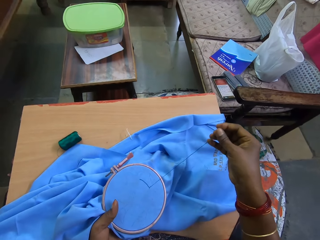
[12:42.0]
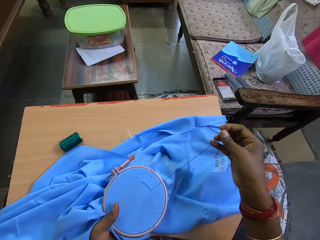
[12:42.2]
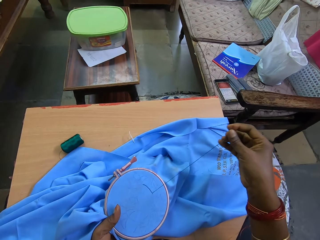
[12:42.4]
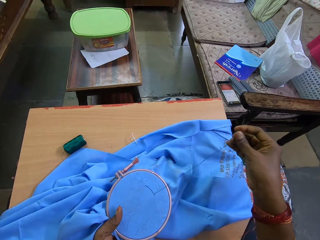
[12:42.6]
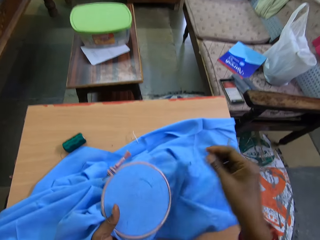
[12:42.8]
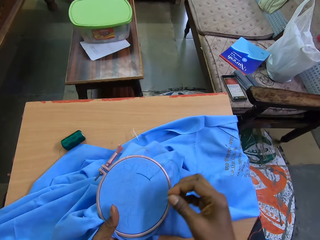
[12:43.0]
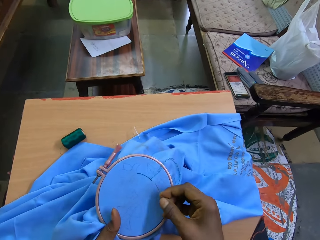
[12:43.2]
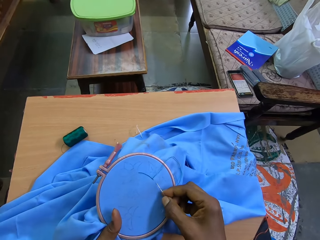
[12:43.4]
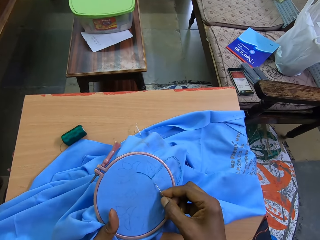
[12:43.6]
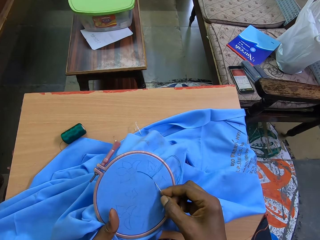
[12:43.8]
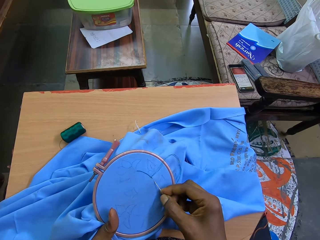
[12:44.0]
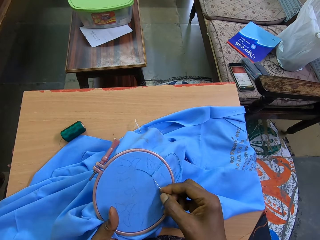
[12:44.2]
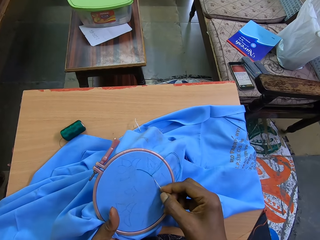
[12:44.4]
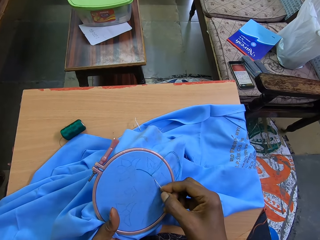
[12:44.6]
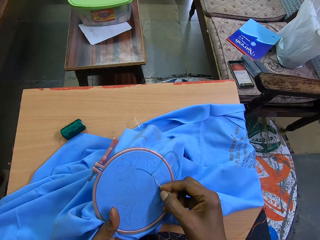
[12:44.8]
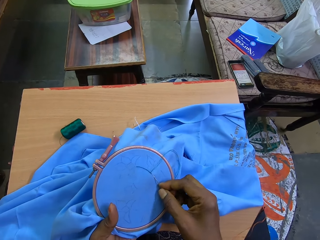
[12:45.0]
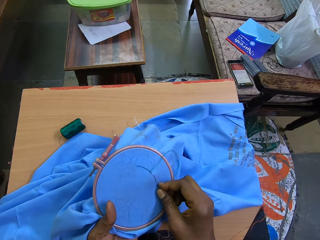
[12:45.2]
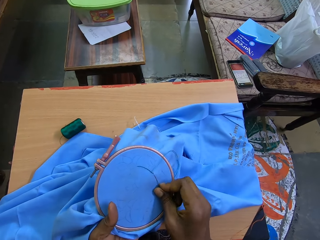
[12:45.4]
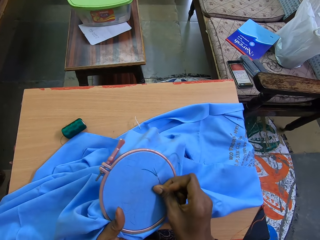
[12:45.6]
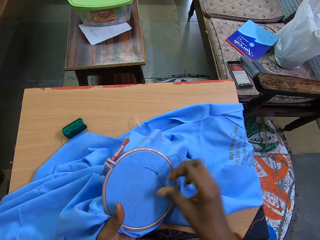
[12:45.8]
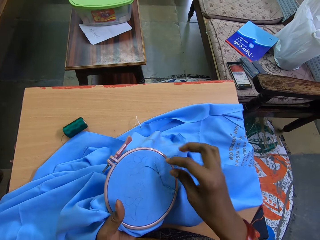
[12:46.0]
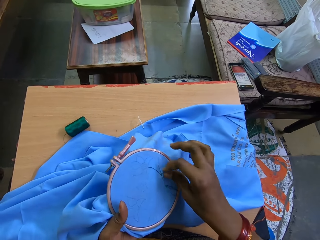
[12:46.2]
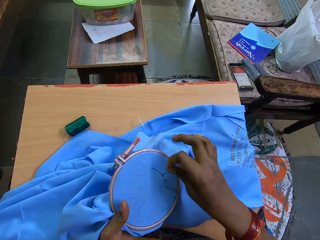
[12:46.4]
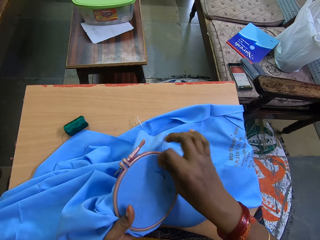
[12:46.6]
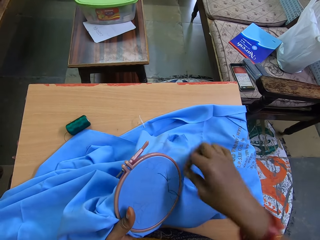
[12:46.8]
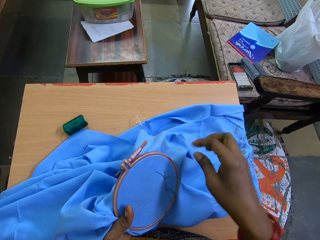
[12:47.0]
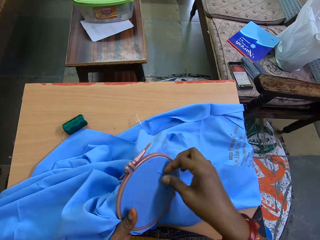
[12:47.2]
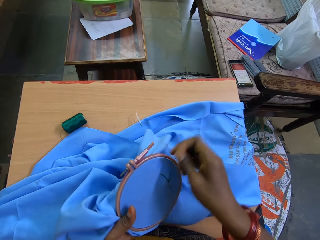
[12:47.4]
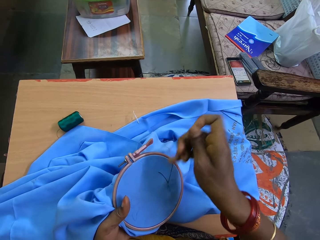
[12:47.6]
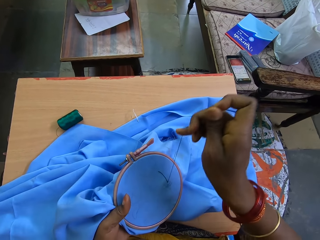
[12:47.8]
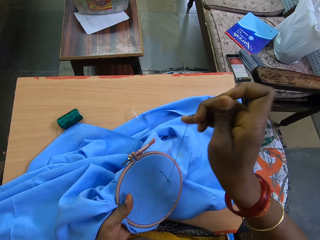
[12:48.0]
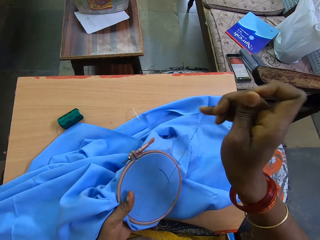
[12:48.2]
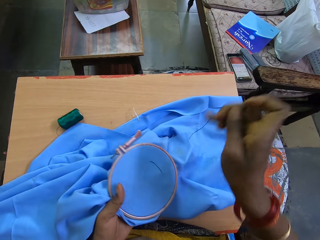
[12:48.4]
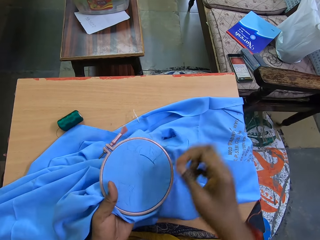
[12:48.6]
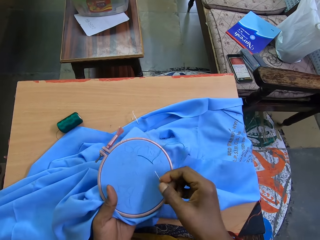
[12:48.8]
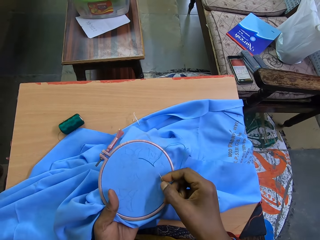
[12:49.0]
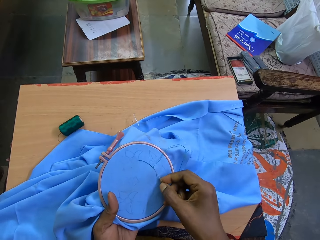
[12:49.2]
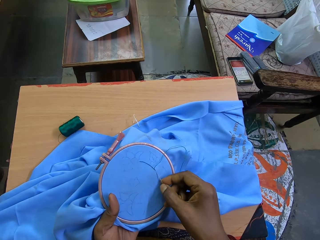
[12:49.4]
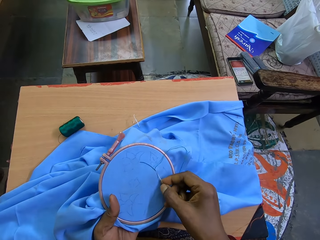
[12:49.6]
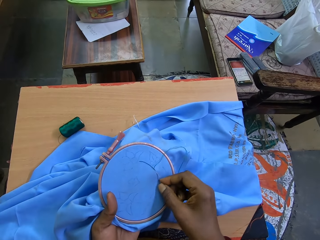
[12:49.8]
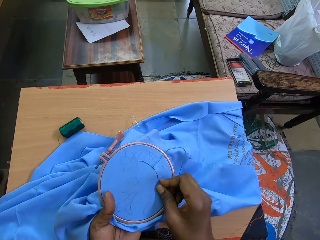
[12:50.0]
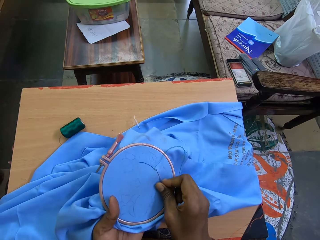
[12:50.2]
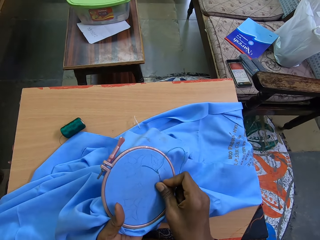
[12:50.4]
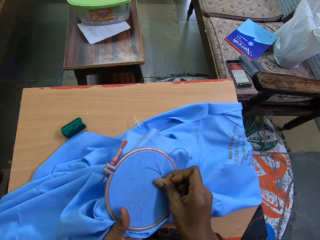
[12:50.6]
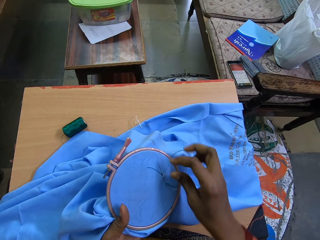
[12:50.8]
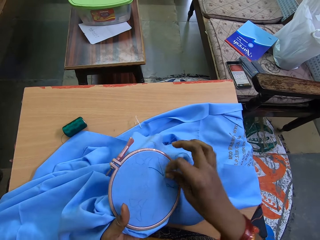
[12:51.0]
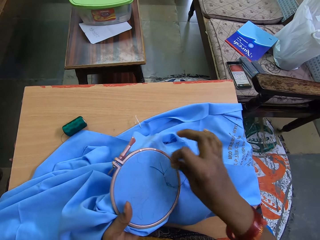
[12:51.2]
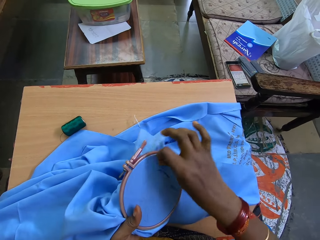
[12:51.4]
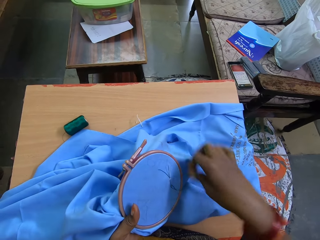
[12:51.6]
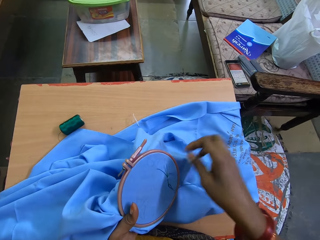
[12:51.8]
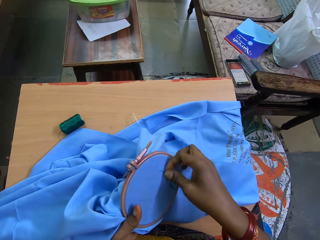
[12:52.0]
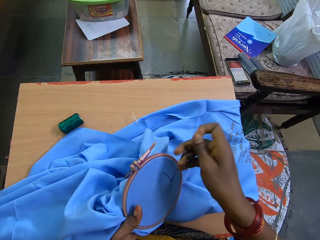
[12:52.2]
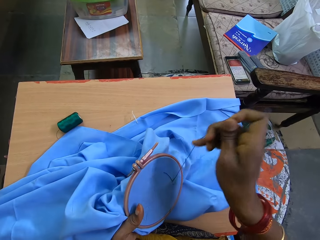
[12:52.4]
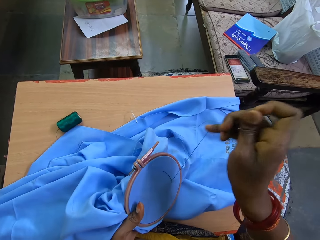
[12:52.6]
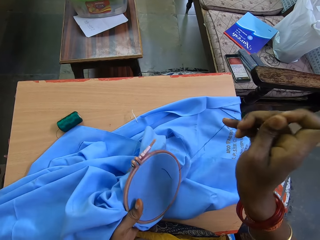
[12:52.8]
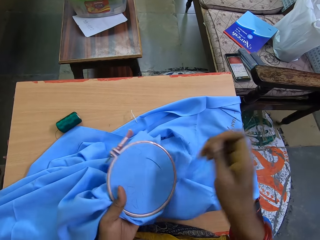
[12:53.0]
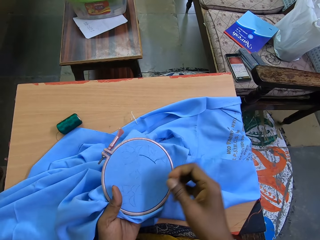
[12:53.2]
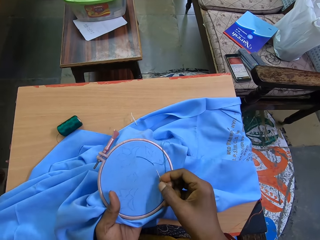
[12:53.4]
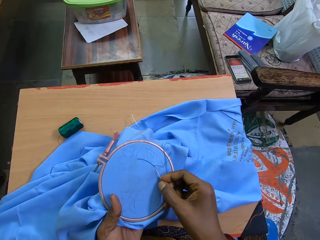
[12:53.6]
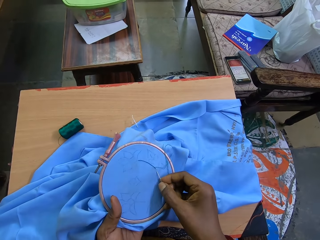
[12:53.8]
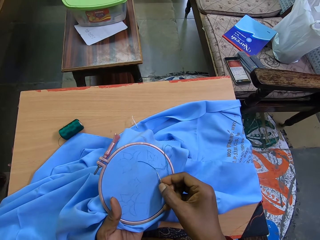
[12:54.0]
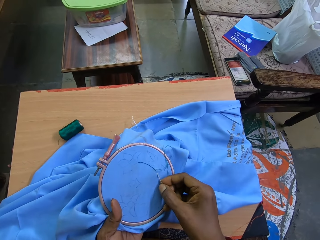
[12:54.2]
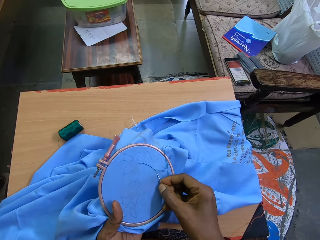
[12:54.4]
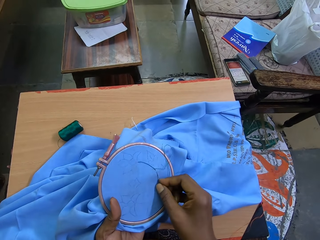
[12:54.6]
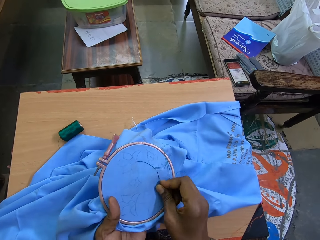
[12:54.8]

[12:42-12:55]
The camera wearer puts the needle on the fabric. They touch the thread. They touch the needle. They put the needle on the fabric. They touch the thread. They touch the needle.

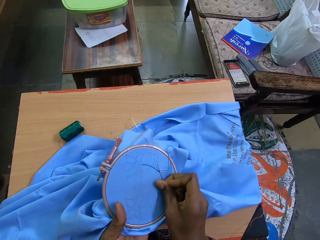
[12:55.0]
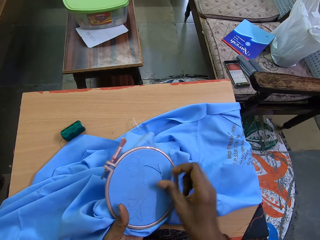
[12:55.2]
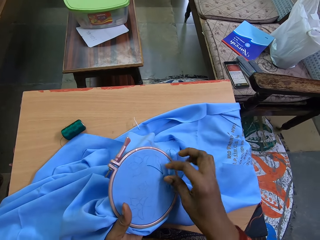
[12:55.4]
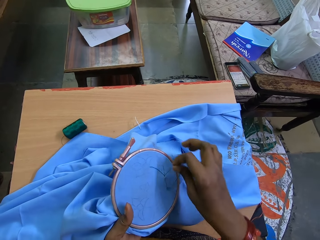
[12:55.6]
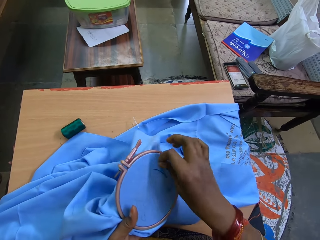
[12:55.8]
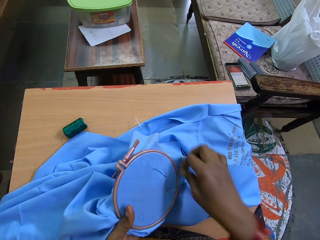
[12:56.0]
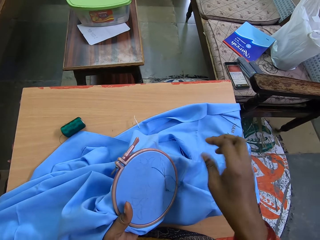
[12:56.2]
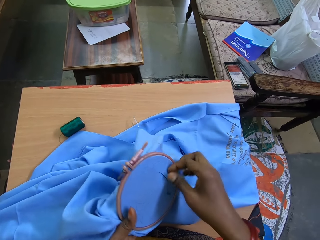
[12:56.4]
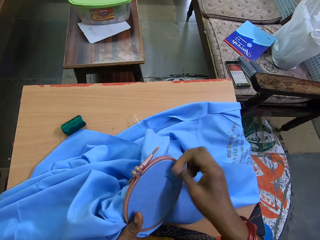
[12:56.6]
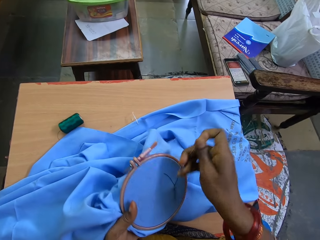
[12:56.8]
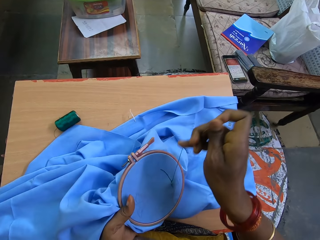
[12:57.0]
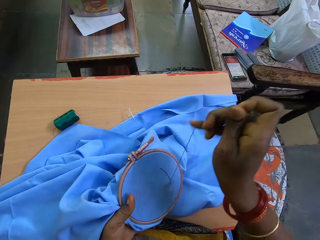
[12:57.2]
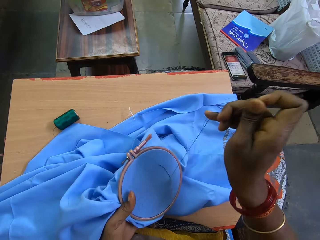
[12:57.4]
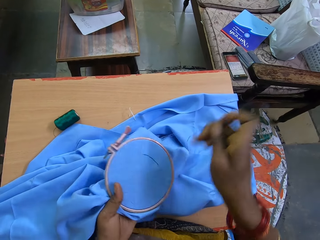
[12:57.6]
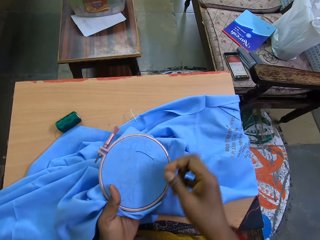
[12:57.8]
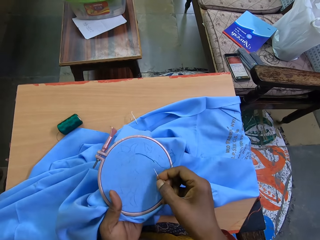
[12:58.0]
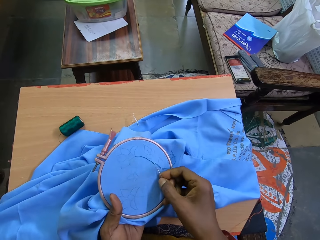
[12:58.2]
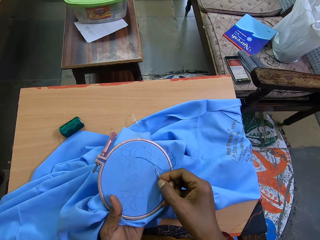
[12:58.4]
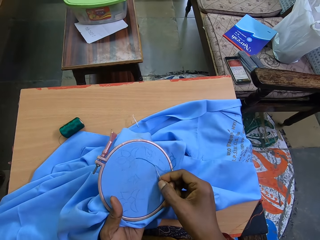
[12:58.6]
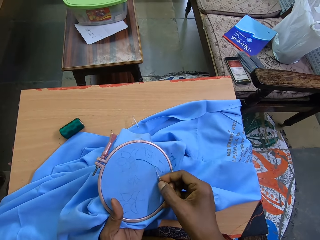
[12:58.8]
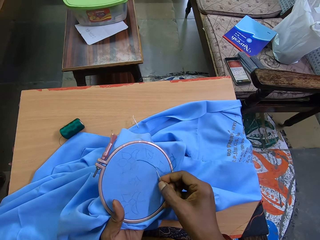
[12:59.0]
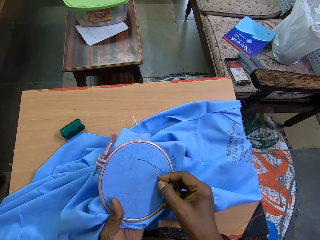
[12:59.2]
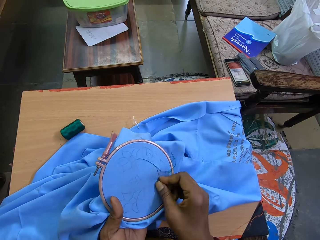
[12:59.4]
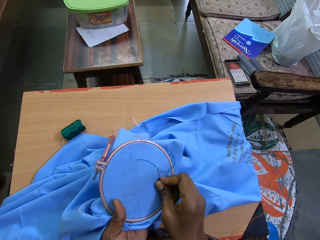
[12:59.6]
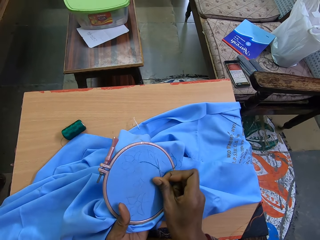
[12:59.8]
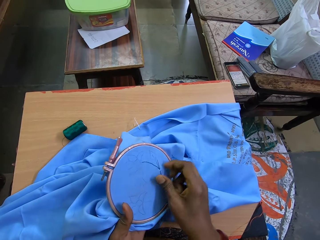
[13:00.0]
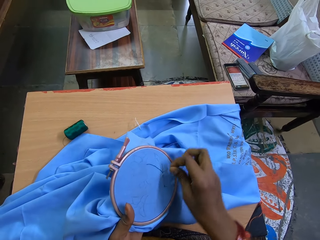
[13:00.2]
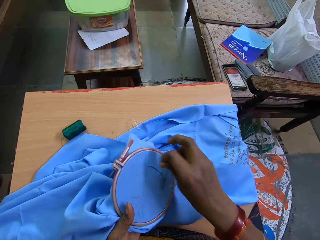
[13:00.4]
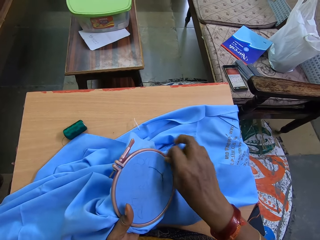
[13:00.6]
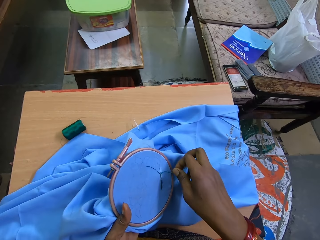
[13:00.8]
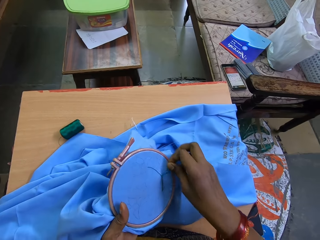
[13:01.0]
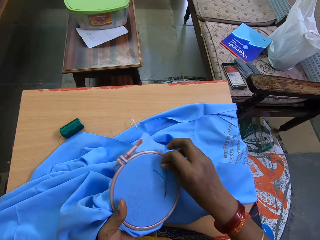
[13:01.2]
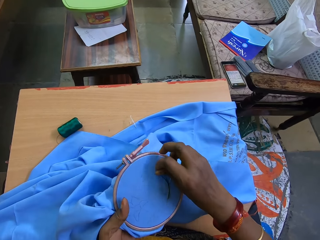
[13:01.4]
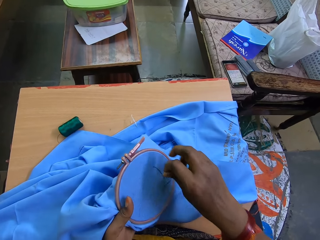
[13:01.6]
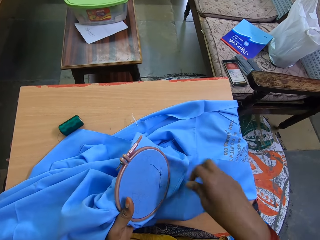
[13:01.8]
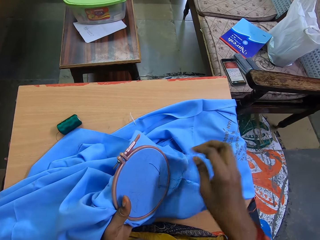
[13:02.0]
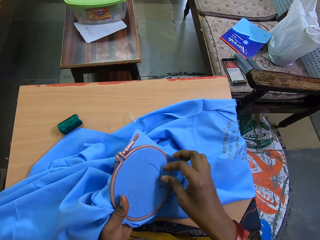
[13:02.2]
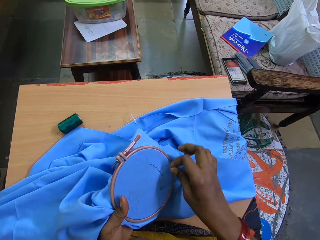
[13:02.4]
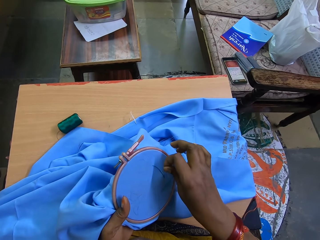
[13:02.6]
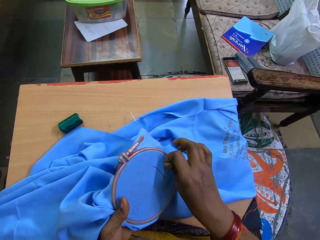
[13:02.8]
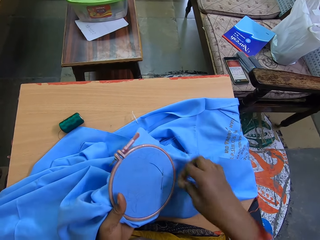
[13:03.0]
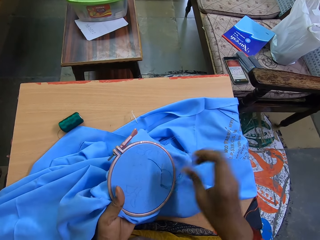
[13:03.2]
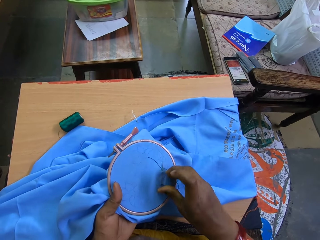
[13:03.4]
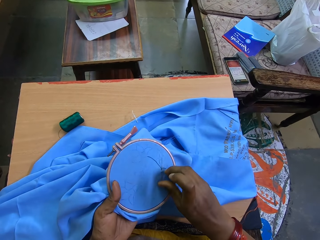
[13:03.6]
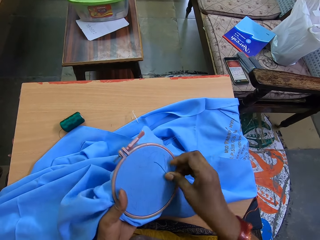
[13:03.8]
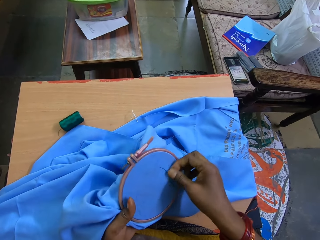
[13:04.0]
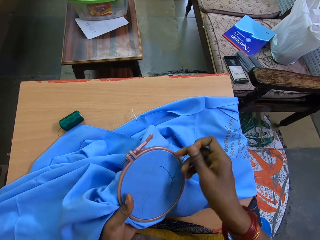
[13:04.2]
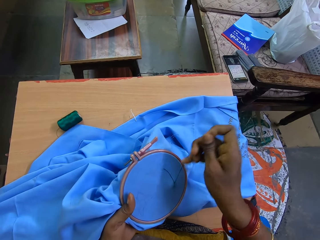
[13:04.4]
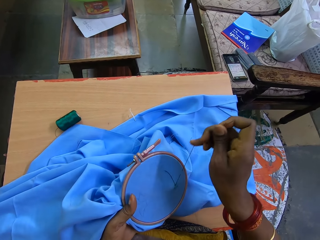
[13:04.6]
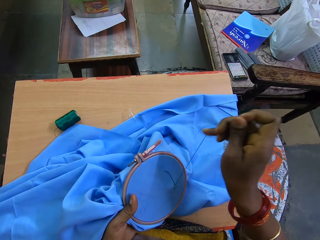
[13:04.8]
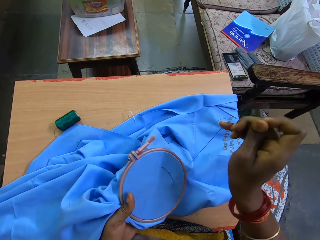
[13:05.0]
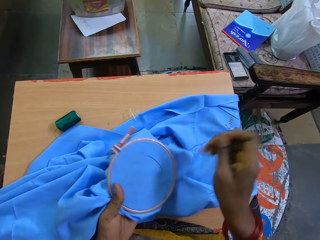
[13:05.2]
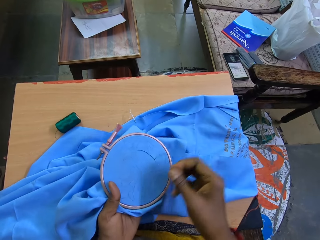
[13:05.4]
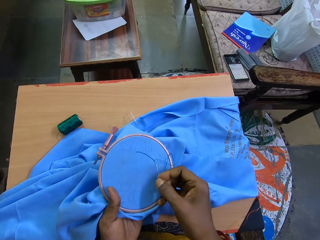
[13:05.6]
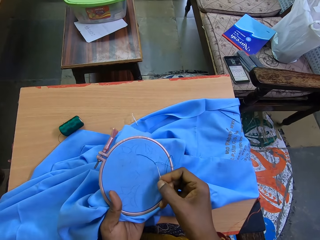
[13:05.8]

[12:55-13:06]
The camera wearer puts the needle on the fabric. They touch the needle. They put the needle on the fabric. They touch the thread. They touch the needle.
